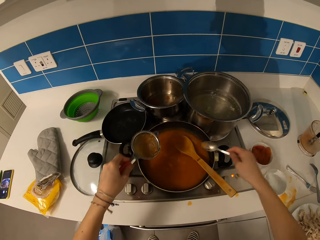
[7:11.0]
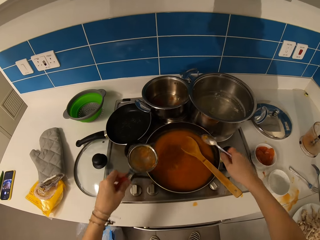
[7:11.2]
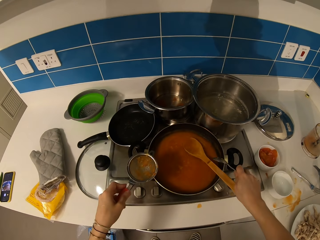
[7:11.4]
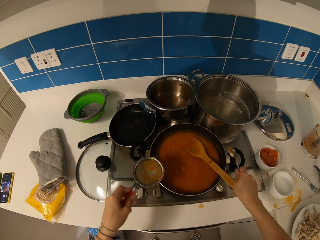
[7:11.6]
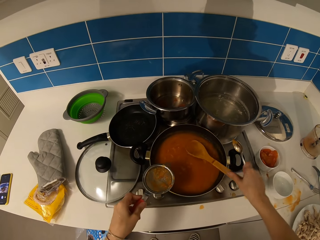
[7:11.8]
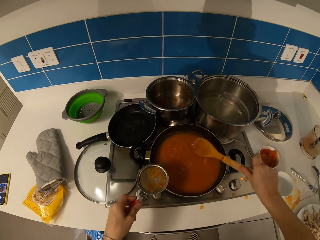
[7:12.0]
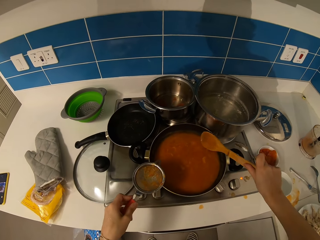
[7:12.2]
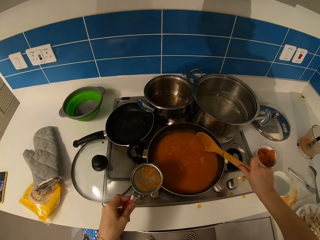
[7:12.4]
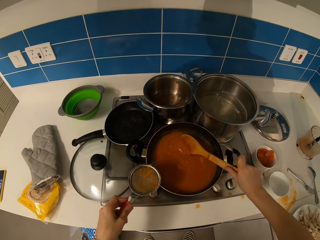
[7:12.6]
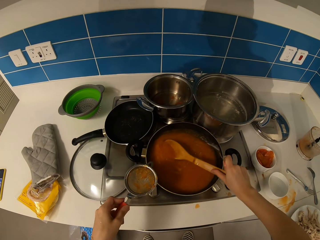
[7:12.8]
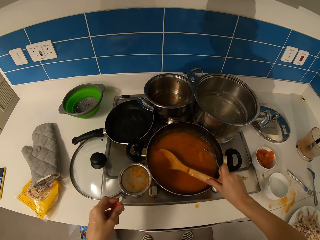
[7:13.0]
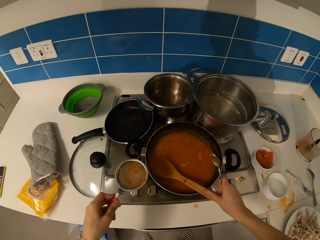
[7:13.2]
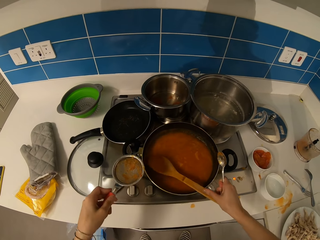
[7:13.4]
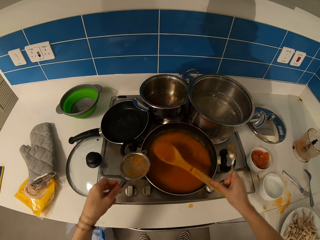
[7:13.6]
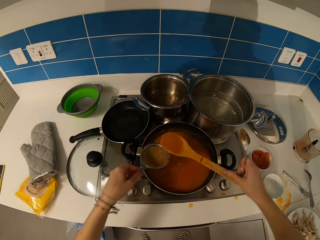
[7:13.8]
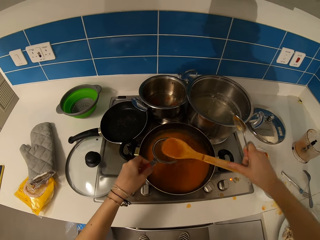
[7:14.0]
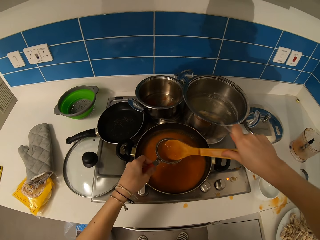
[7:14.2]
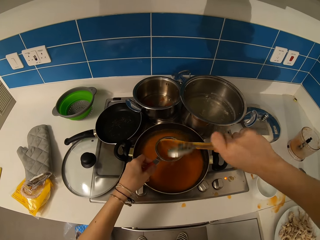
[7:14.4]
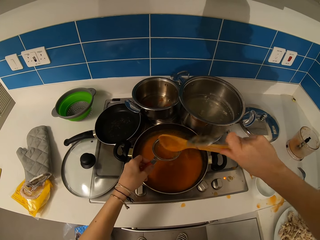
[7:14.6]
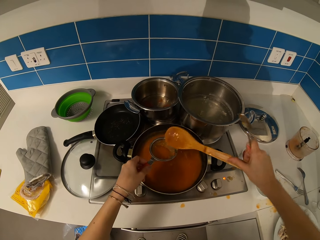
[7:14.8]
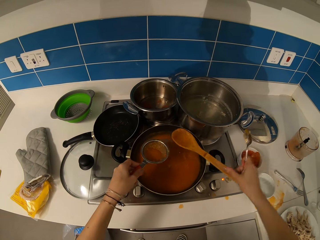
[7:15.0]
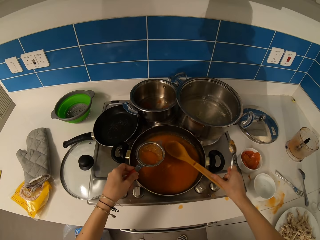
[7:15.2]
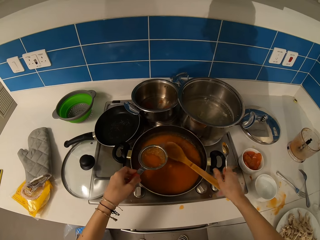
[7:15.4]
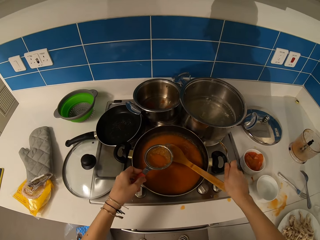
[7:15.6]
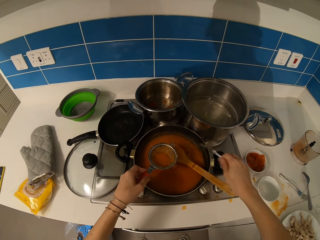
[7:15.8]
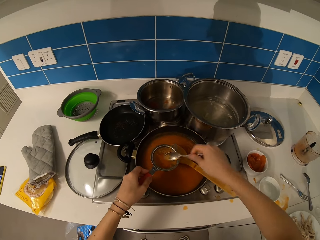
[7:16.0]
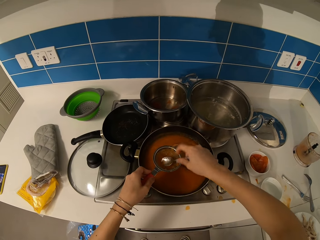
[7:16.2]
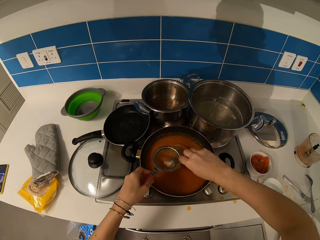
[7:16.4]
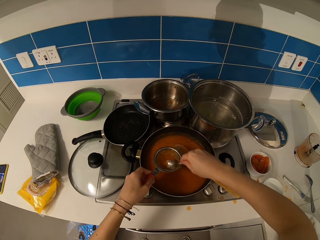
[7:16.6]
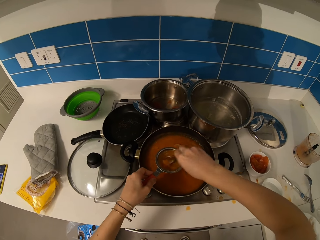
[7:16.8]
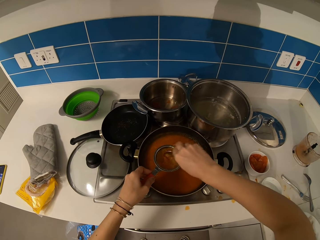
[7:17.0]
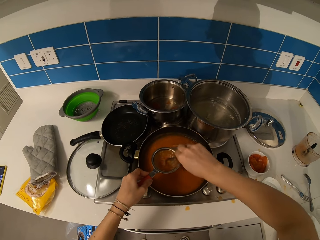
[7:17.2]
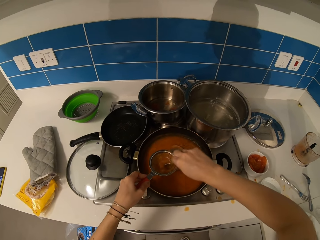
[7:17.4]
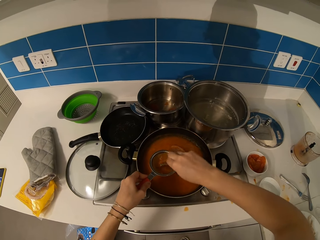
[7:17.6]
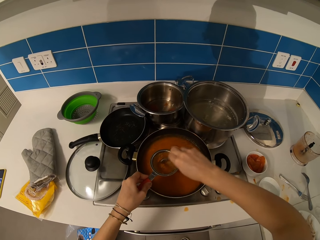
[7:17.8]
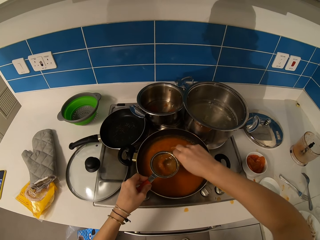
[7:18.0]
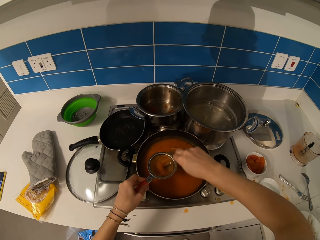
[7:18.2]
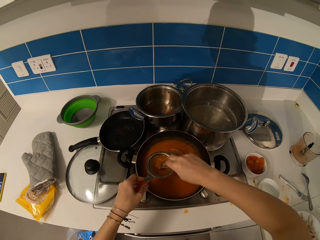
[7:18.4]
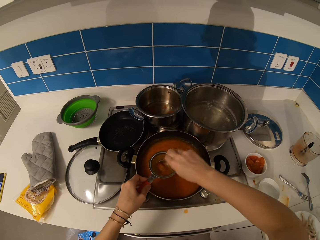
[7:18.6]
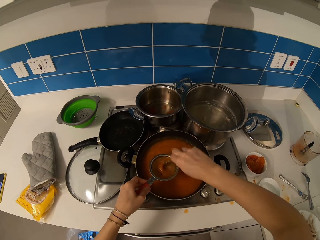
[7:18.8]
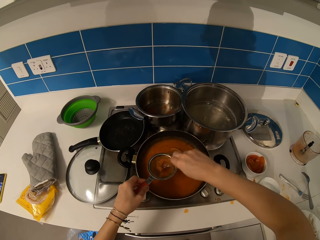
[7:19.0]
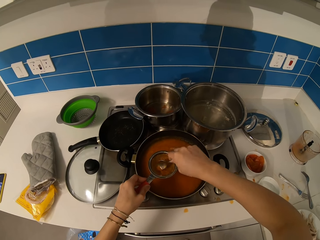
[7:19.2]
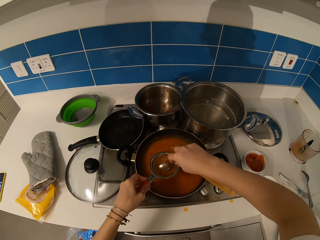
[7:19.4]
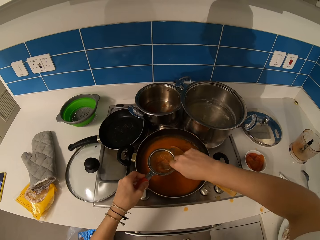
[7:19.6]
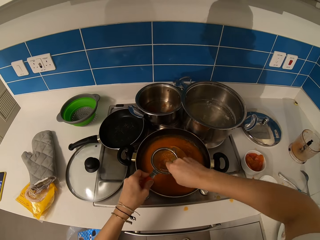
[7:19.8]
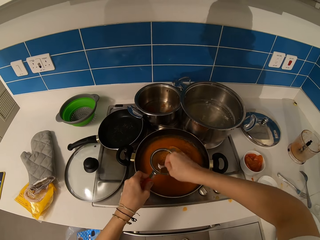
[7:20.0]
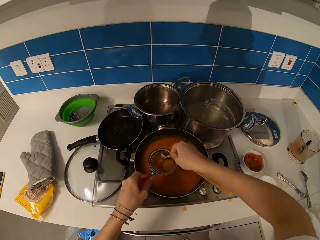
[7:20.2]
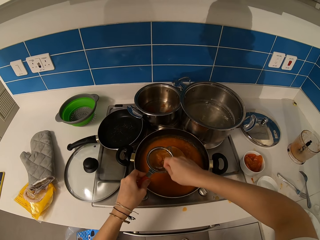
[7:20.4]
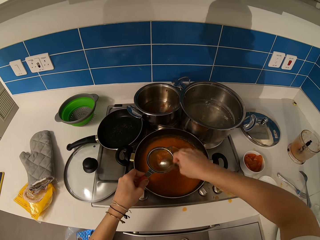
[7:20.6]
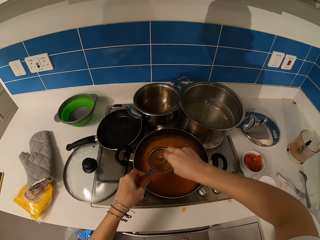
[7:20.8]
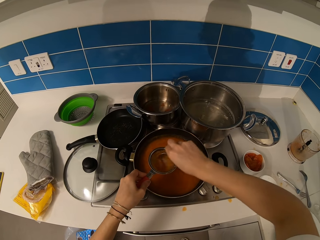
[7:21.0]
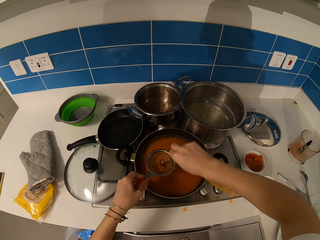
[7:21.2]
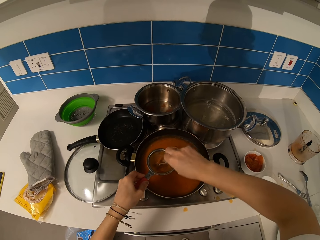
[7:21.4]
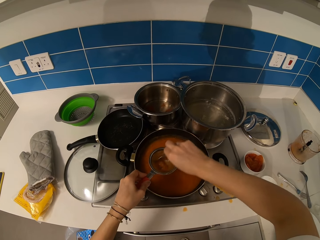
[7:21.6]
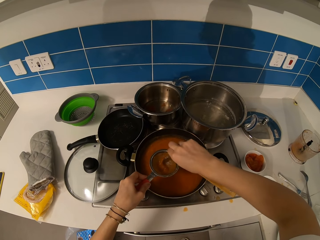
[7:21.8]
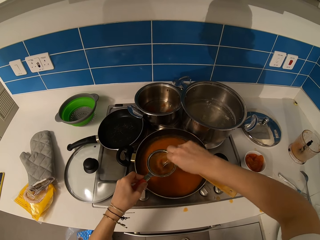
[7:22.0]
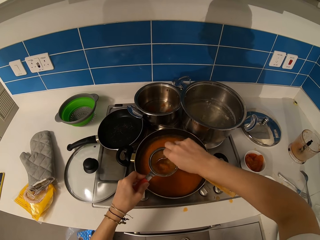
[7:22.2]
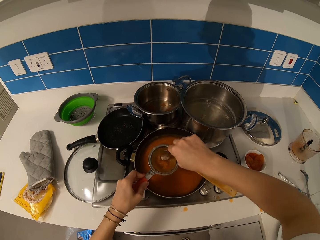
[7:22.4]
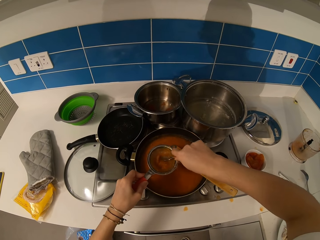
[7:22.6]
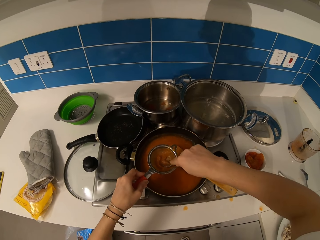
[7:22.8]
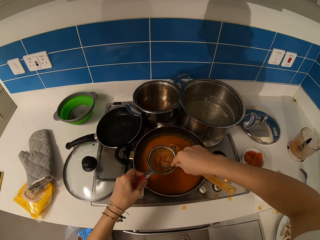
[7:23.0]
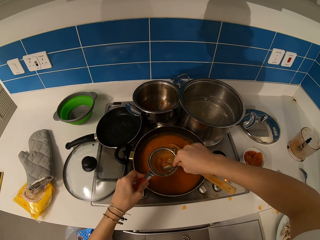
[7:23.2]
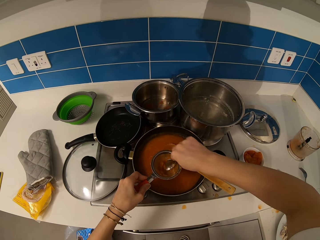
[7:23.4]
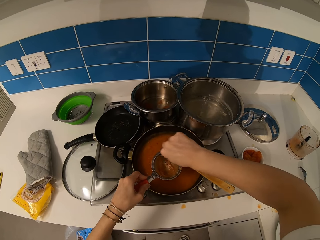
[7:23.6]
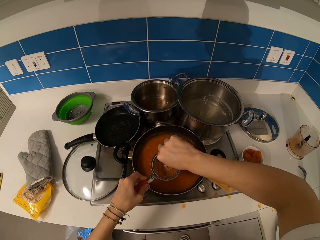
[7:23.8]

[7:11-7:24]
The camera wearer picks up a spoon. They scoop the stew. They put the stew in the sieve. They put the spoon down. They sieve the stew. They press the stew.

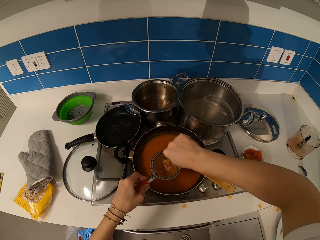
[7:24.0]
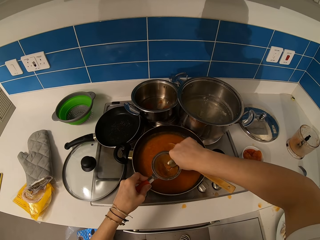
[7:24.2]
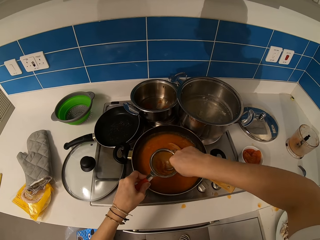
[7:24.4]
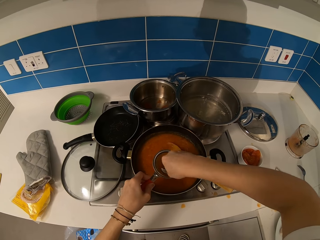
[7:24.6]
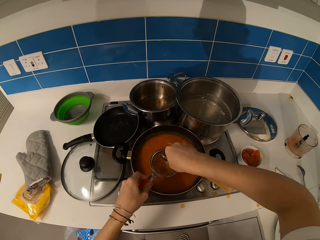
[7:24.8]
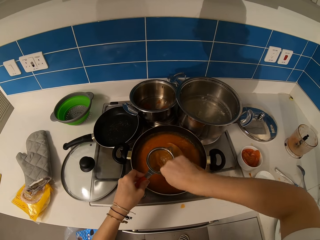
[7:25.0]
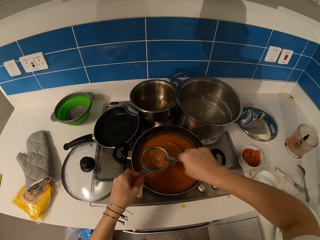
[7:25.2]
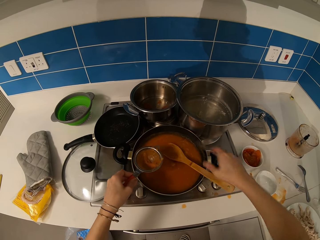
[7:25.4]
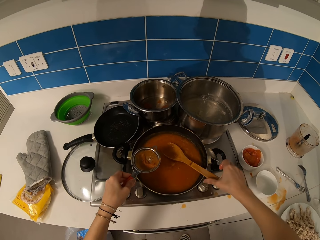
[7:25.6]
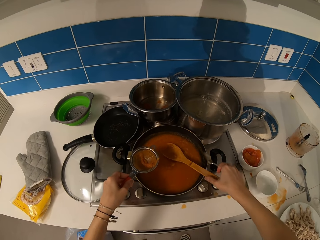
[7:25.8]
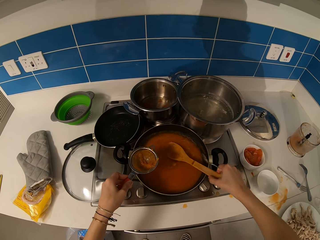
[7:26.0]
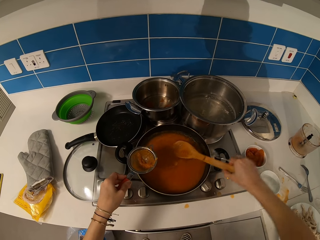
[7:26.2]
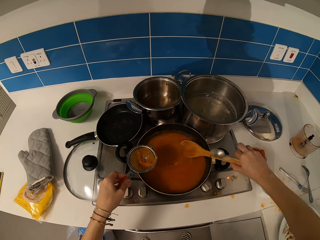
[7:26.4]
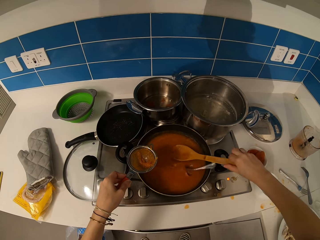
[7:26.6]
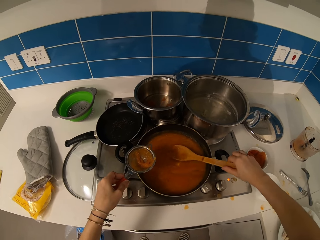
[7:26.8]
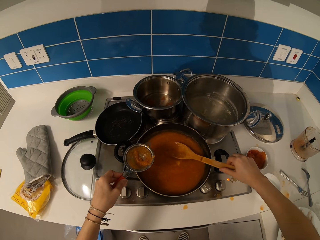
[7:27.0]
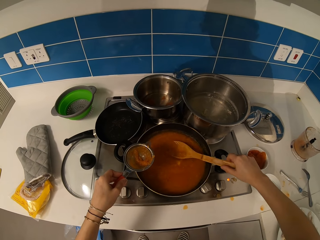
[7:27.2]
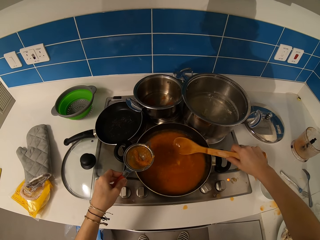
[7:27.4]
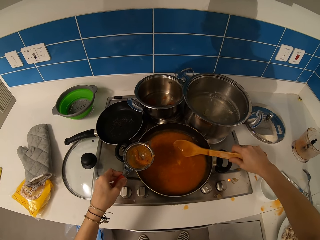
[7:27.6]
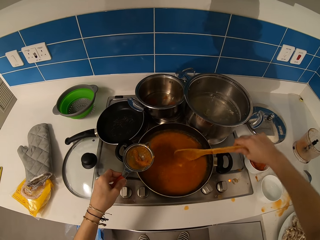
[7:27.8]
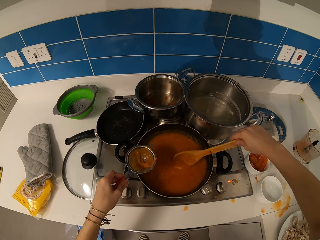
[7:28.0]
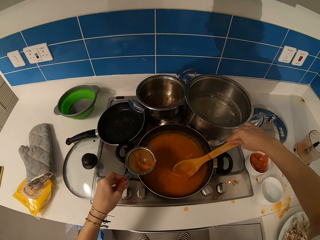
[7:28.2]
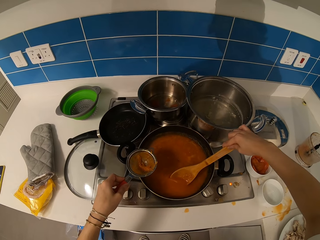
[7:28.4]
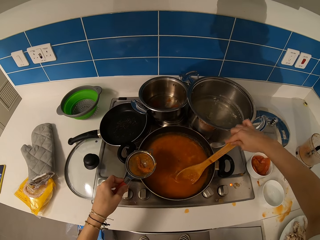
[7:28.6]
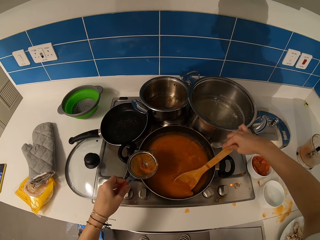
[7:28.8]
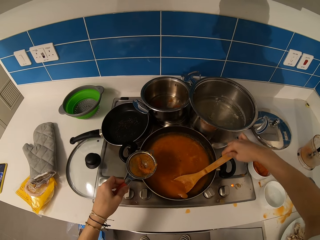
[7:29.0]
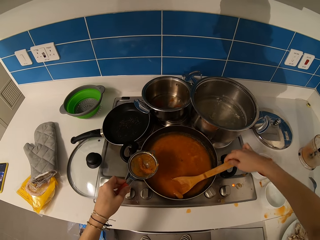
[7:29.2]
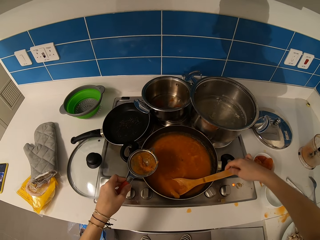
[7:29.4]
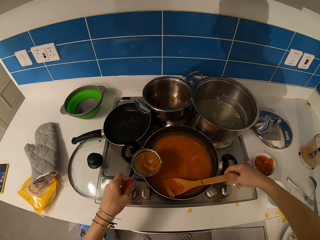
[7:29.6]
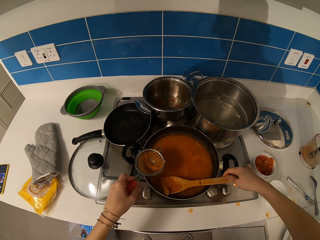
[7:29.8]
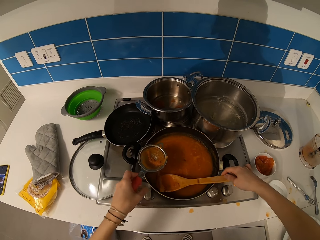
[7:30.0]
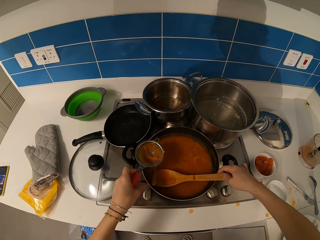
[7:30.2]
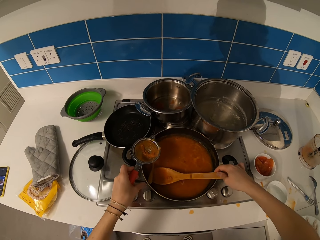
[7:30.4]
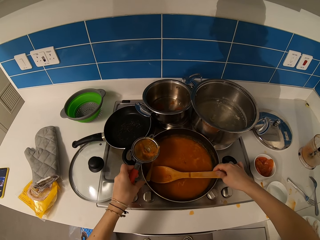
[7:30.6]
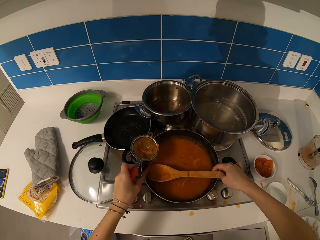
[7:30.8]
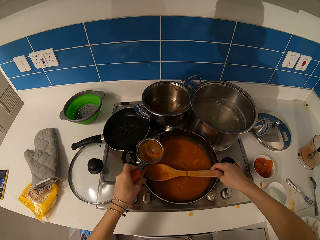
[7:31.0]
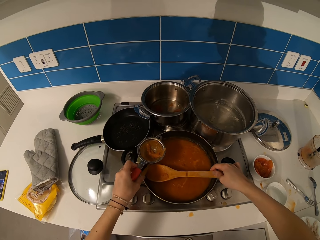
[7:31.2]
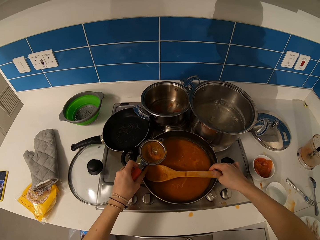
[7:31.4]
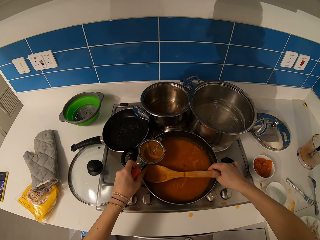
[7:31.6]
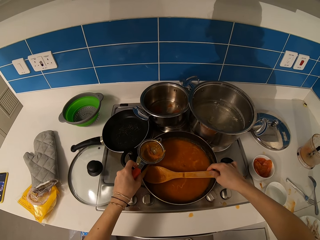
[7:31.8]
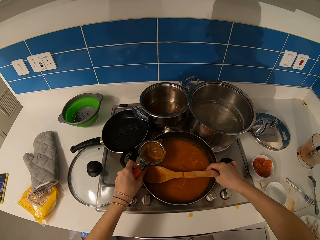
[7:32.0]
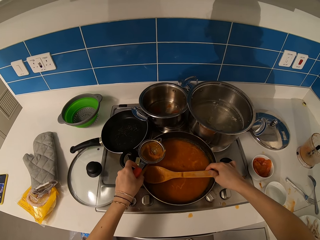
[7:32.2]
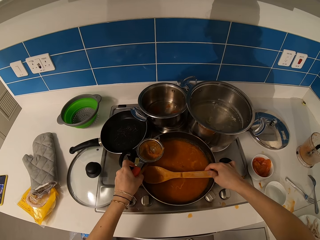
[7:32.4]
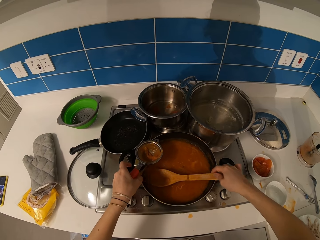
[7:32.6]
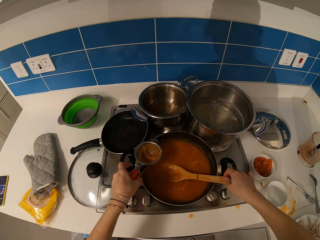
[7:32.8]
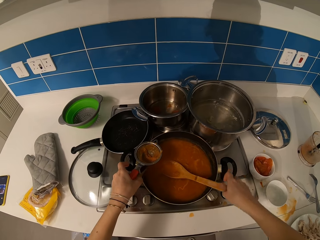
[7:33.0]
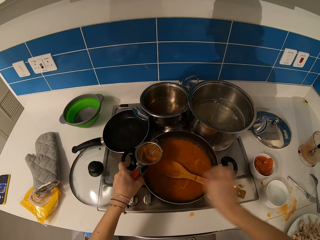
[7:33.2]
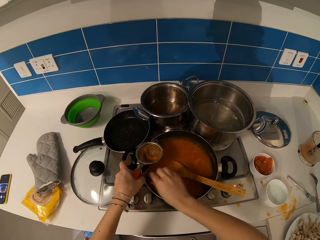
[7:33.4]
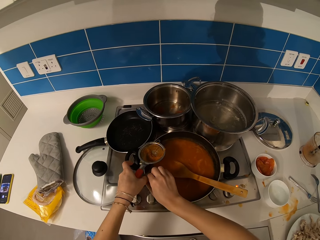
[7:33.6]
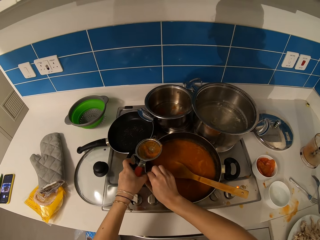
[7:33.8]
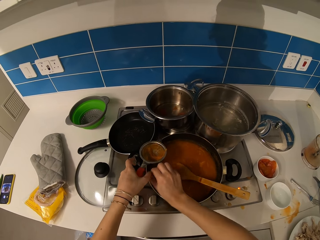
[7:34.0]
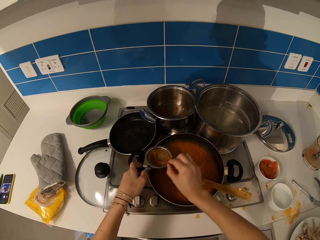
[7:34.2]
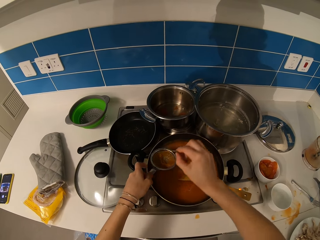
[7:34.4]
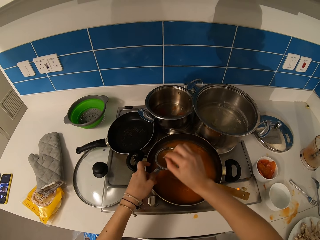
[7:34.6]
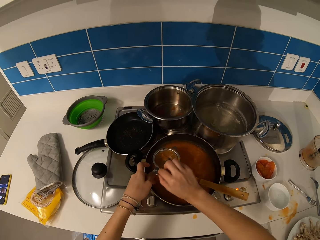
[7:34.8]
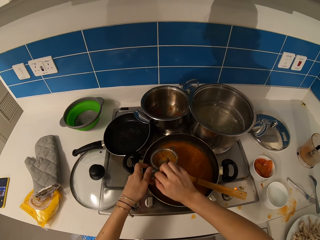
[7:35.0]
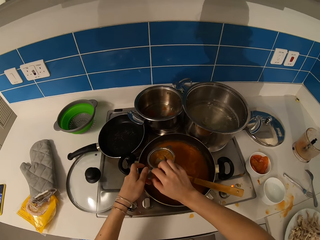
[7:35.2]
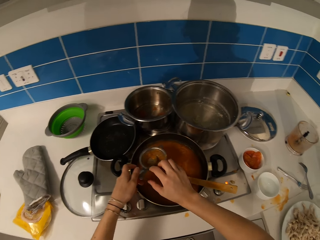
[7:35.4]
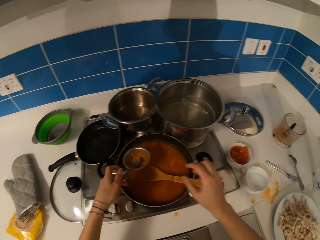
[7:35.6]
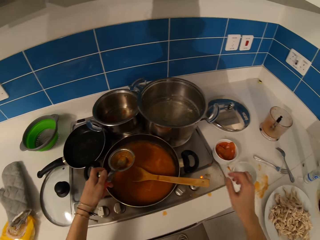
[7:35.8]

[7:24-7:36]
The camera wearer takes a cooking stick or spoon. They scoop the stew. They remove the spoon from the food. They hold the spoon.
